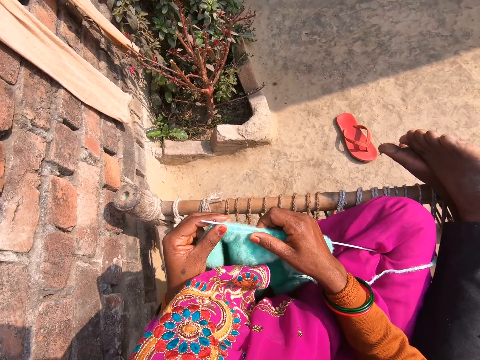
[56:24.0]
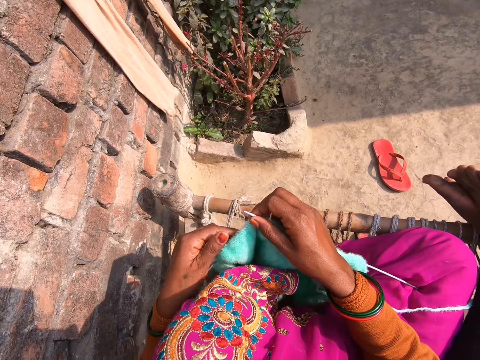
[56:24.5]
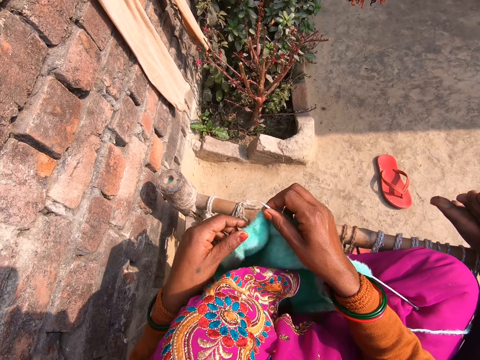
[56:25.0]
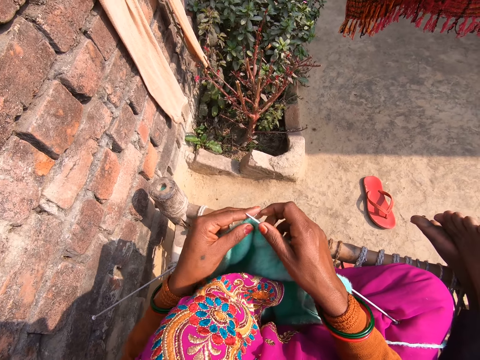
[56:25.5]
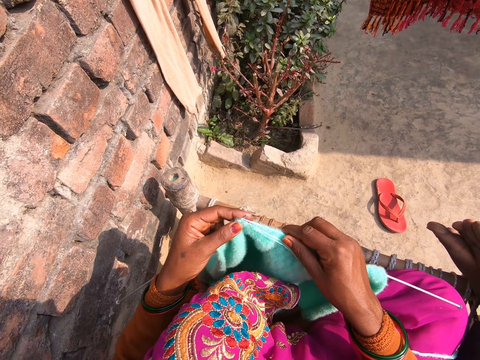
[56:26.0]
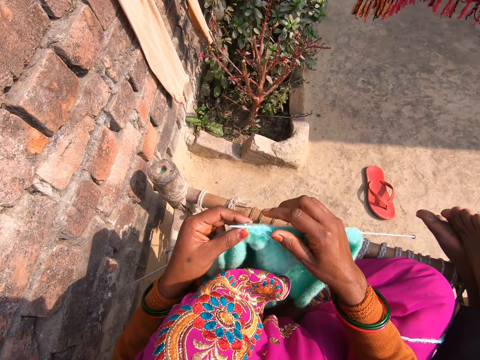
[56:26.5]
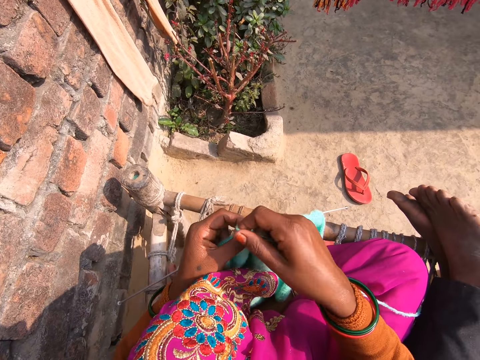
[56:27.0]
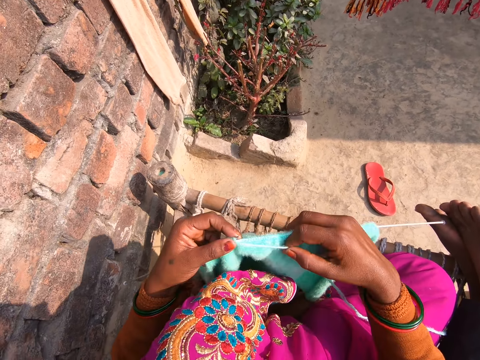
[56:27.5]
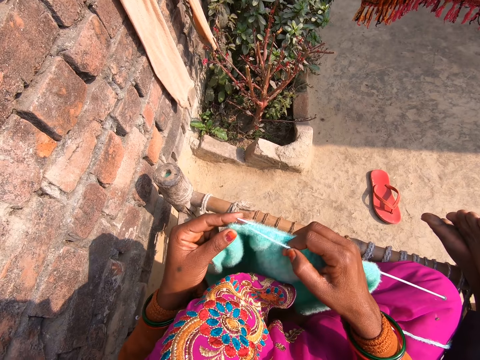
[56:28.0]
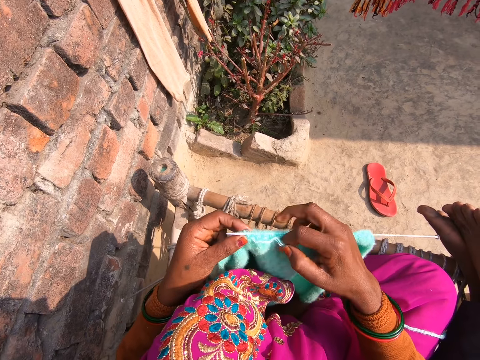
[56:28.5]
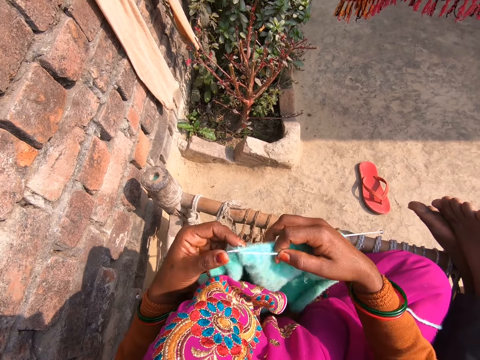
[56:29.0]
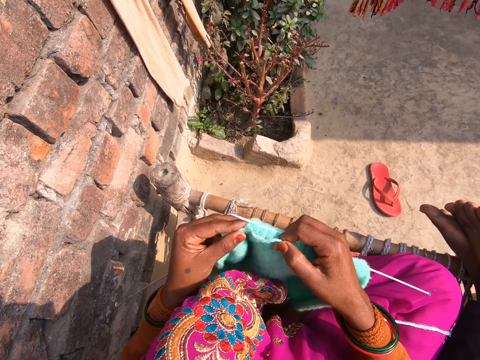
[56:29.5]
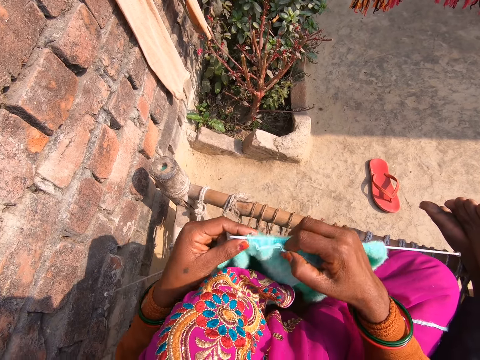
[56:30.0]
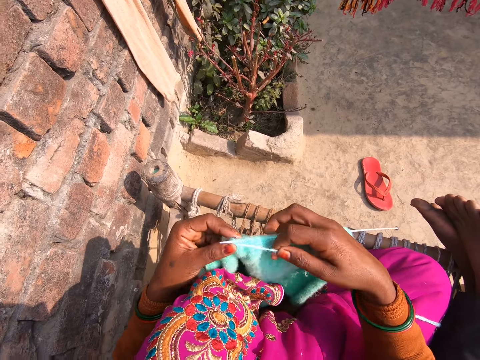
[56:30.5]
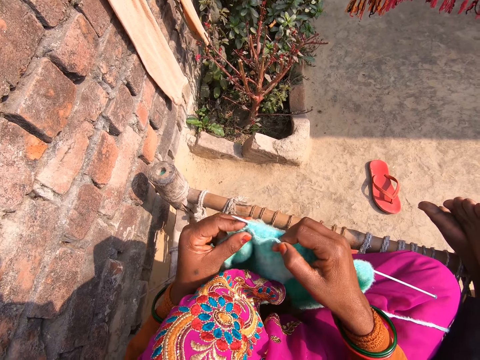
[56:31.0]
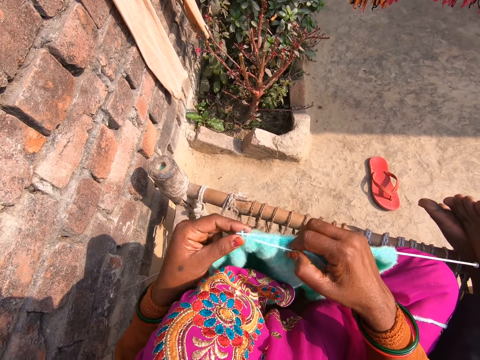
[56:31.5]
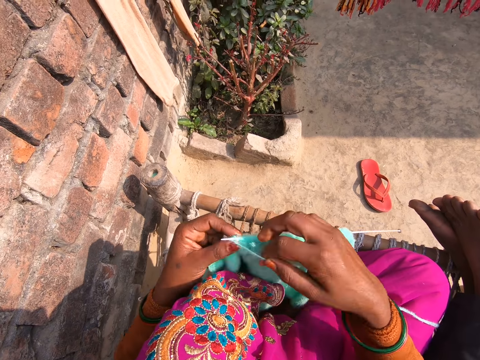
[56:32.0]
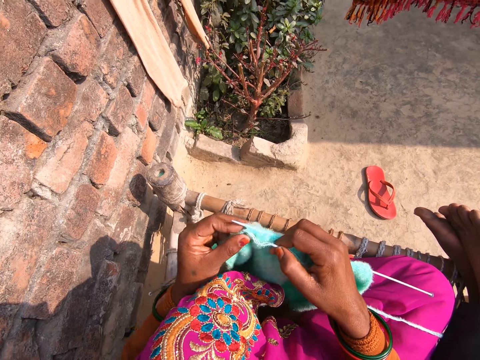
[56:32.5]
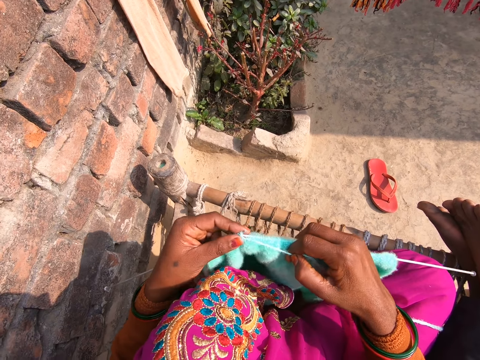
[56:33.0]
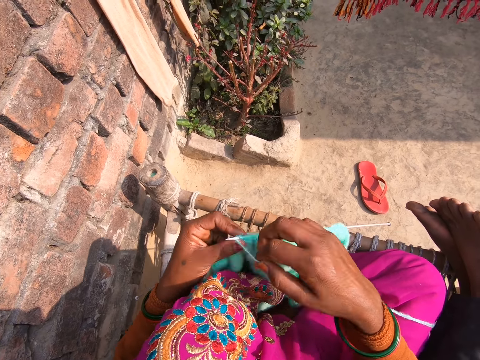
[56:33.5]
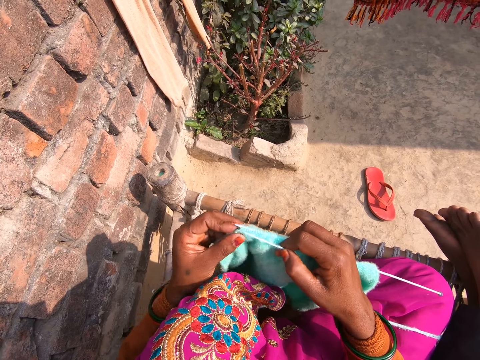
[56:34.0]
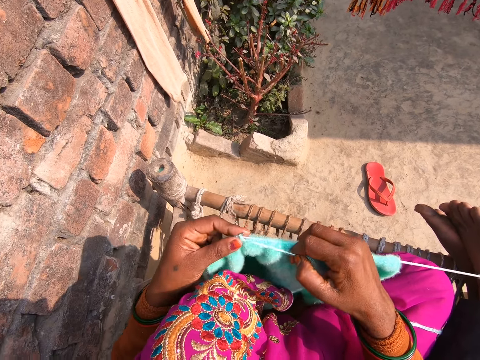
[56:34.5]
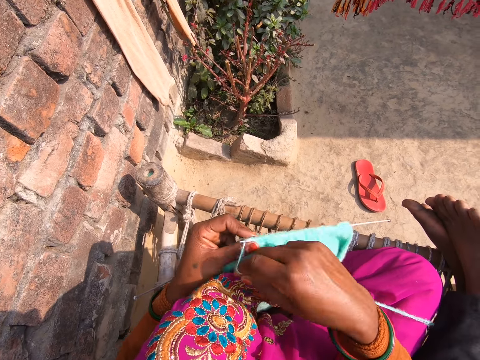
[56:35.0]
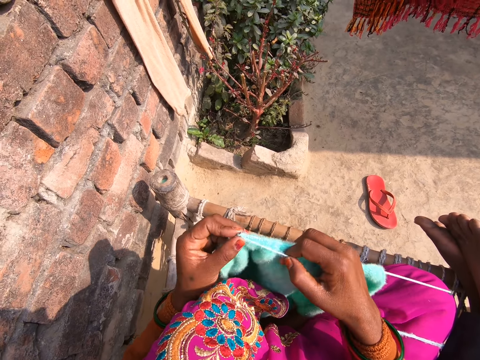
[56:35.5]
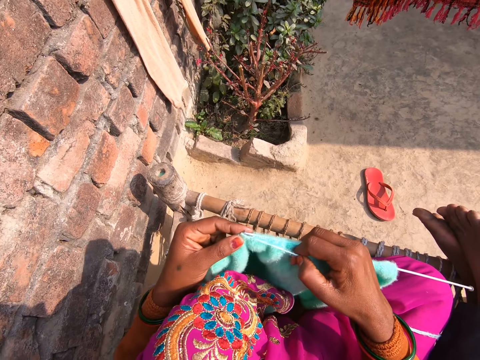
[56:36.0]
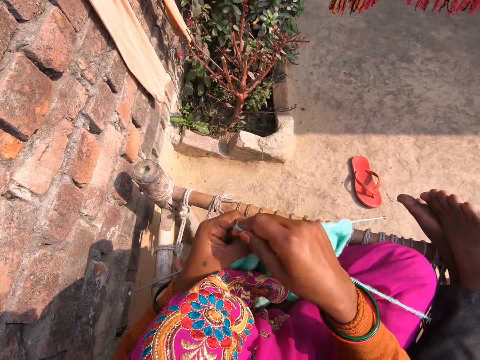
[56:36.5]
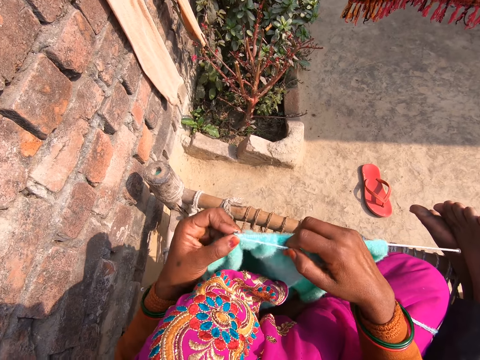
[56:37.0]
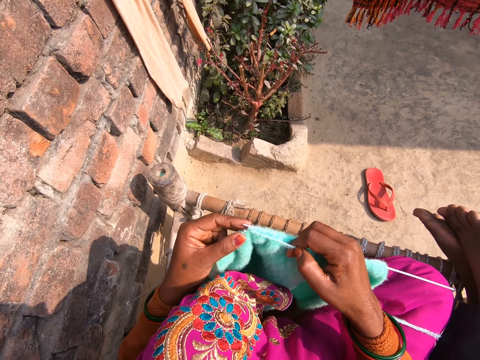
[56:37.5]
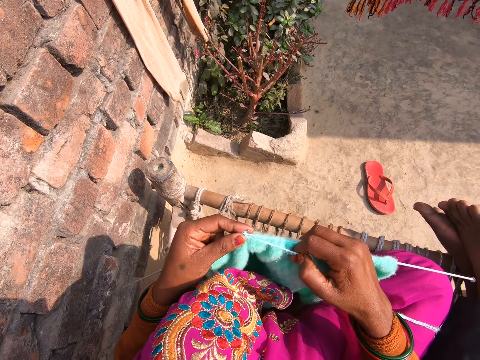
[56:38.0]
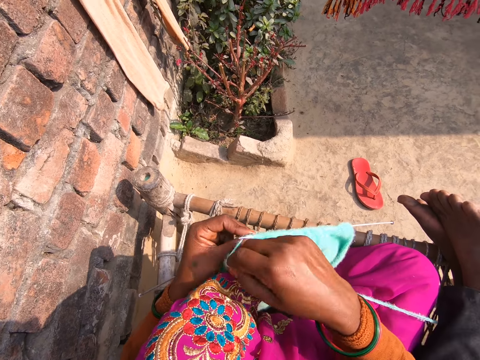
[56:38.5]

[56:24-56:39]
The camera wearer knits a piece of cloth.

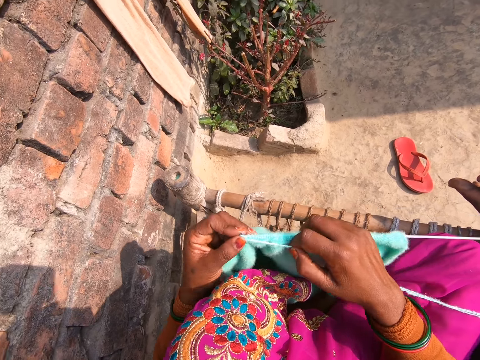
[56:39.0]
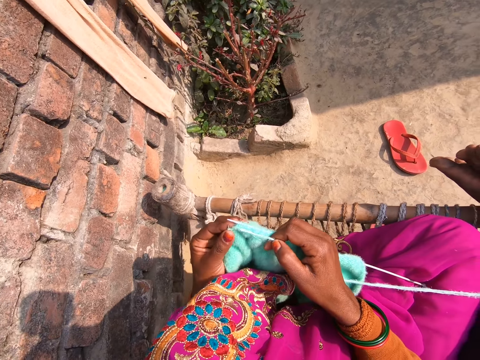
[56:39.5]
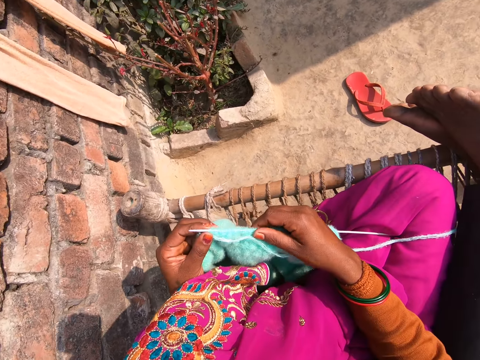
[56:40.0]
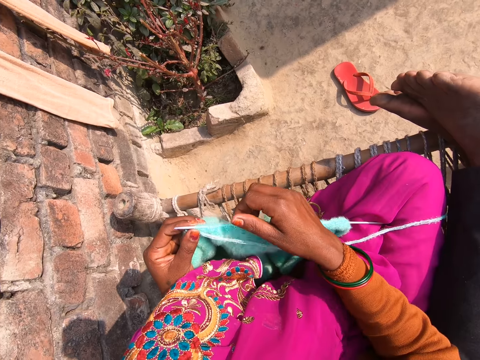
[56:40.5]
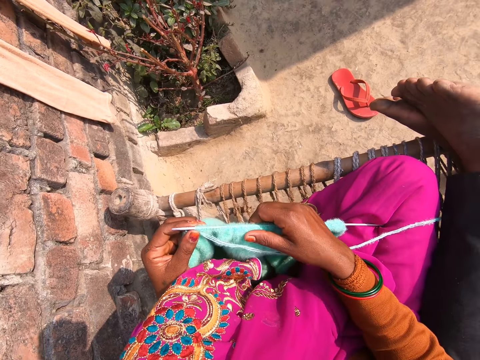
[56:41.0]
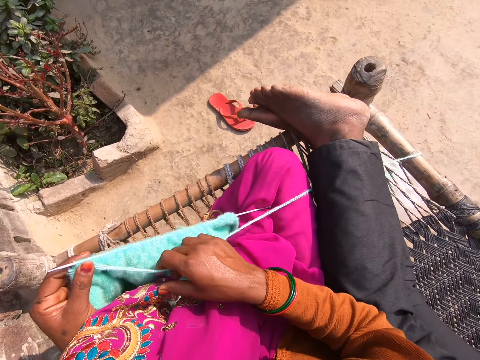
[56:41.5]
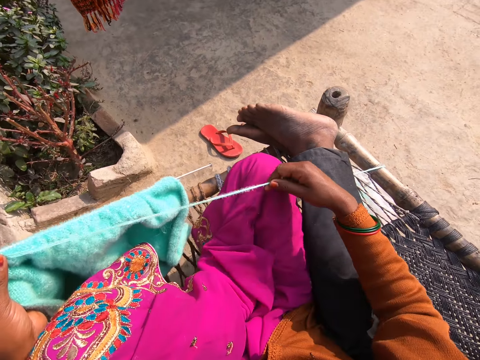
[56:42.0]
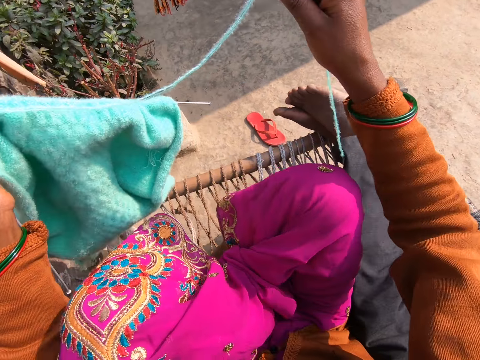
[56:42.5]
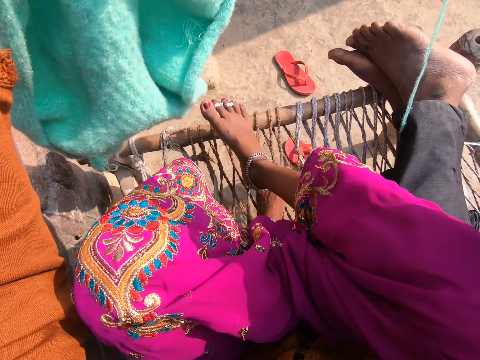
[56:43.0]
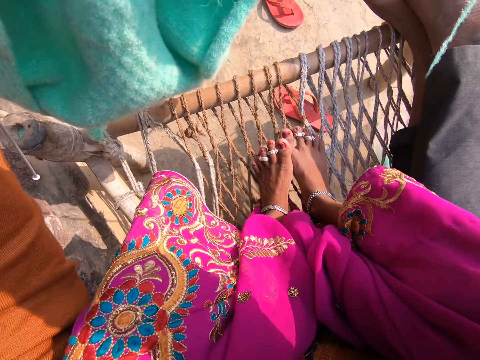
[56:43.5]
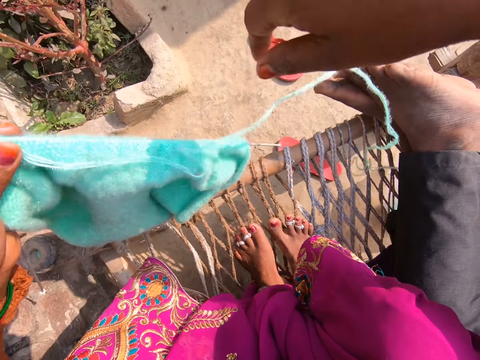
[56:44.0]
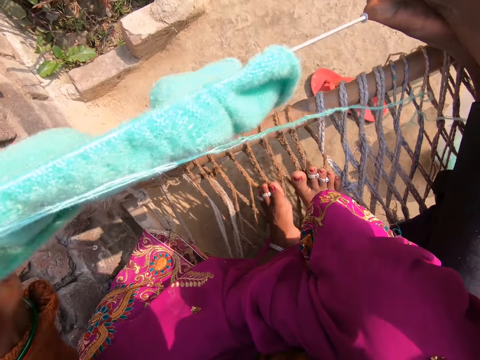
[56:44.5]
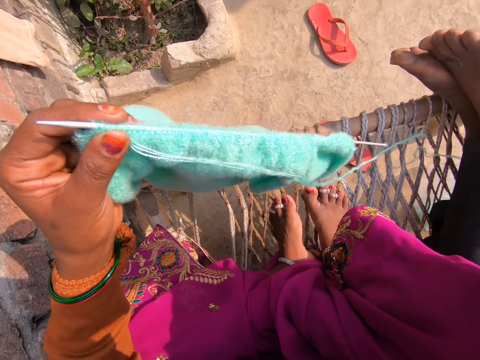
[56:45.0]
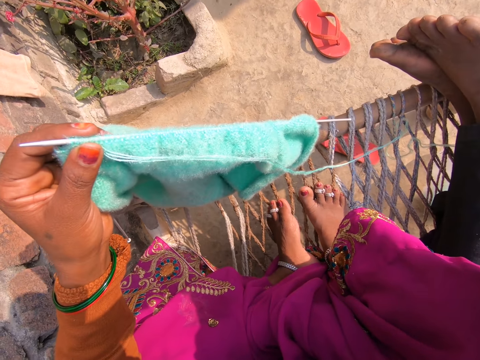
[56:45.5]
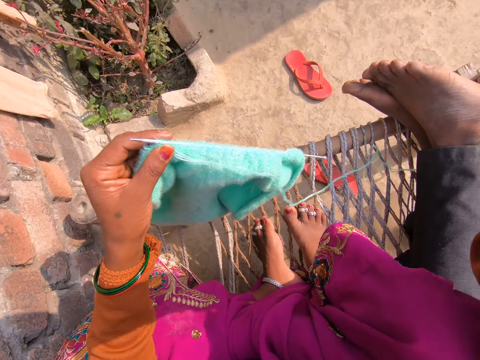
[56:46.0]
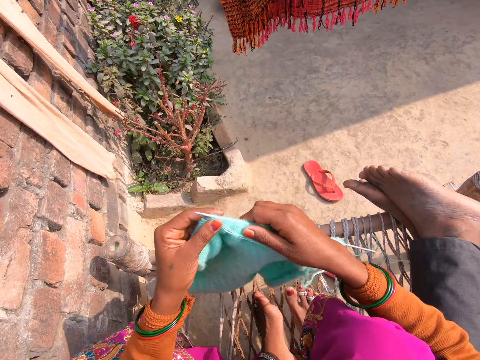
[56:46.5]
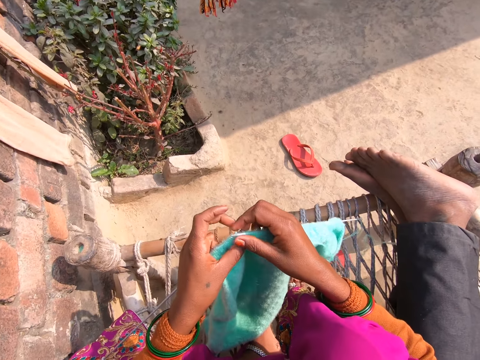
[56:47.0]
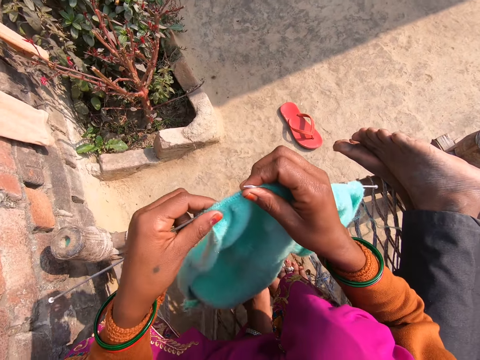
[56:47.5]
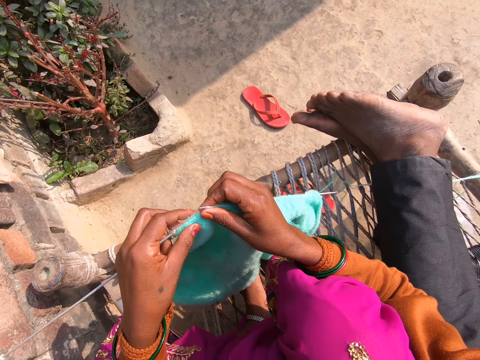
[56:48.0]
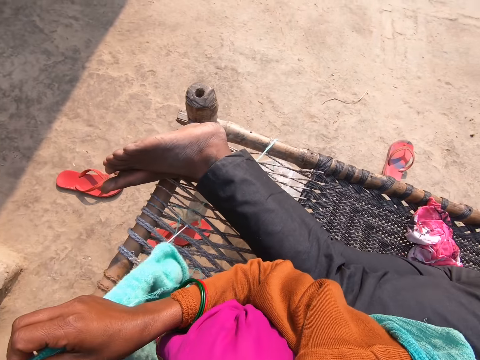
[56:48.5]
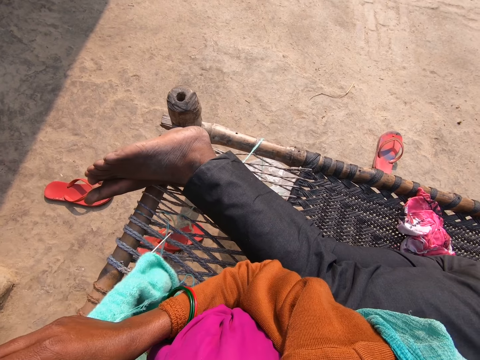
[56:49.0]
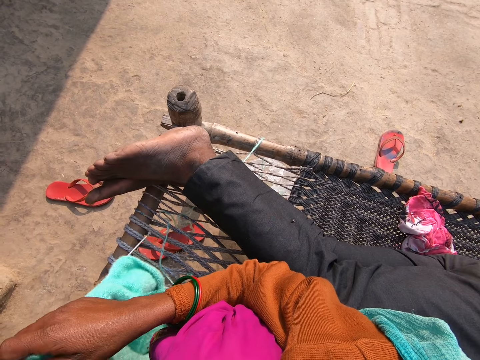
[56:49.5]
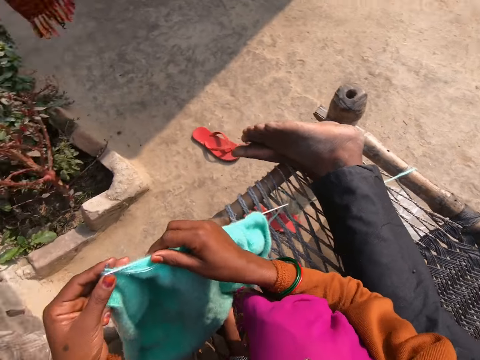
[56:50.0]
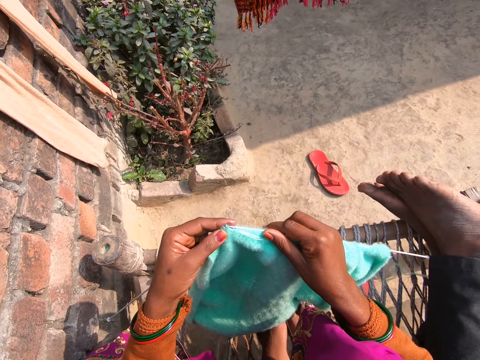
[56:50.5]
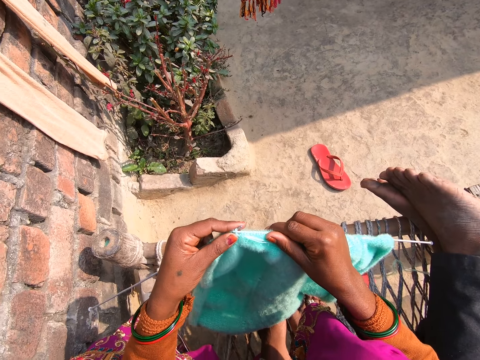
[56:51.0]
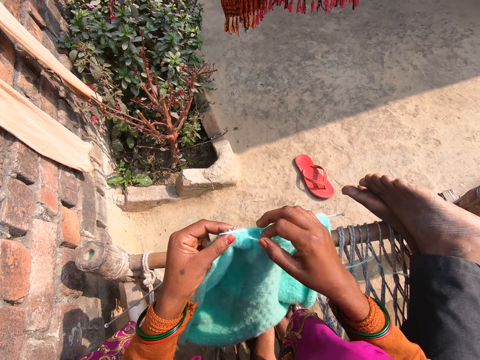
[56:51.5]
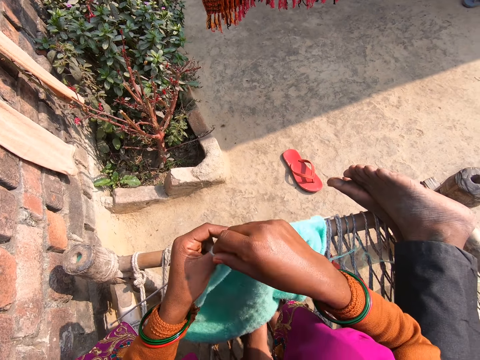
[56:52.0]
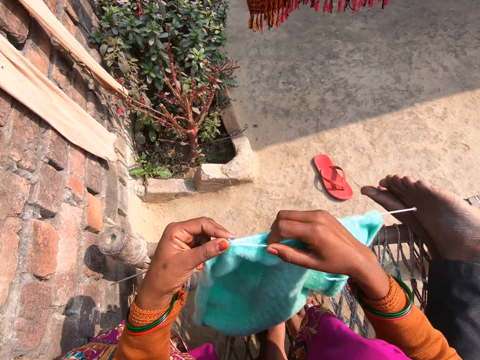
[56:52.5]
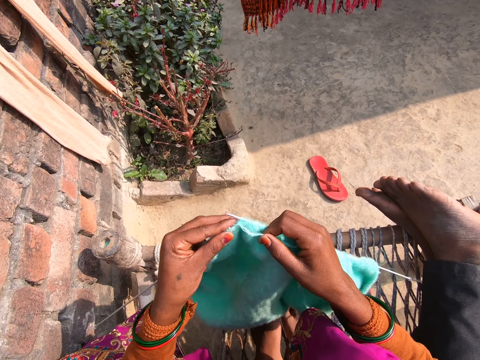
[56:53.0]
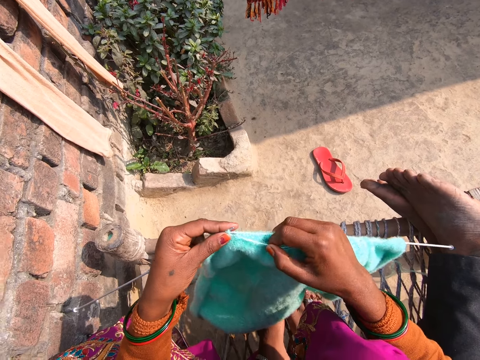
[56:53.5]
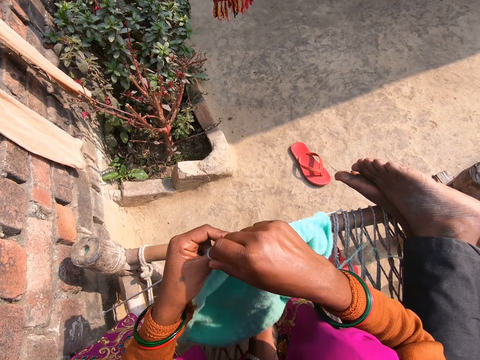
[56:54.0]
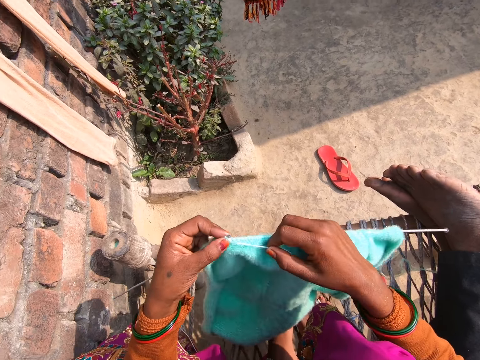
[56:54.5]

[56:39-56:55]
The camera wearer fastens the fabric. They look at the fabric. They sew the fabric. They look around. They sew the fabric.
